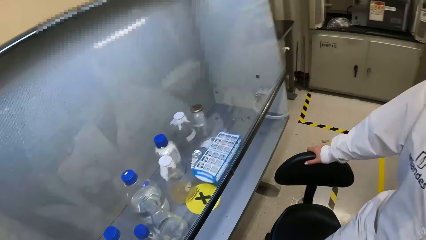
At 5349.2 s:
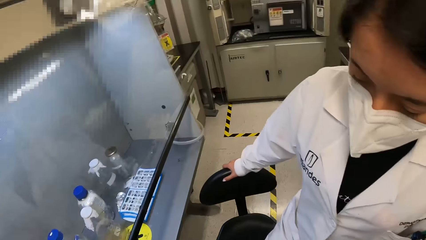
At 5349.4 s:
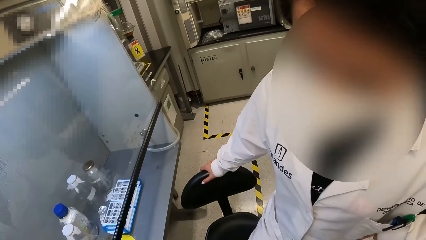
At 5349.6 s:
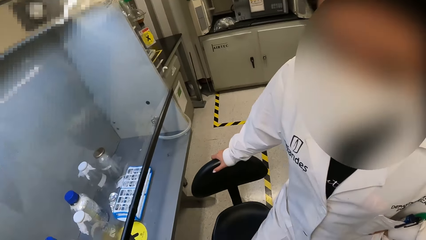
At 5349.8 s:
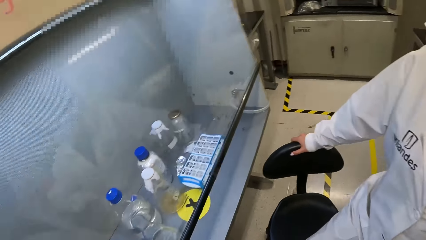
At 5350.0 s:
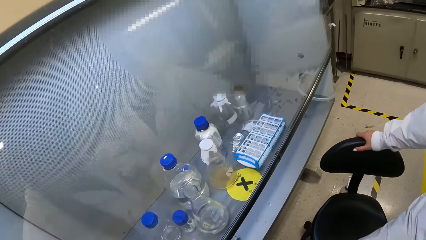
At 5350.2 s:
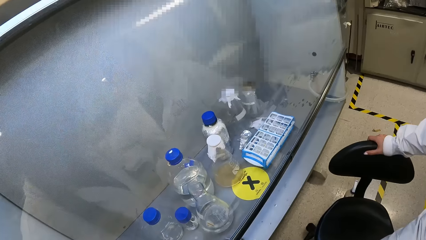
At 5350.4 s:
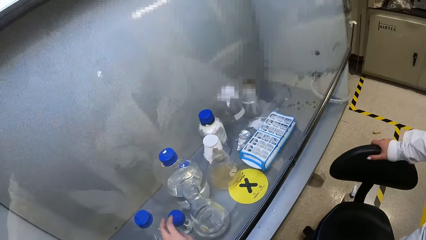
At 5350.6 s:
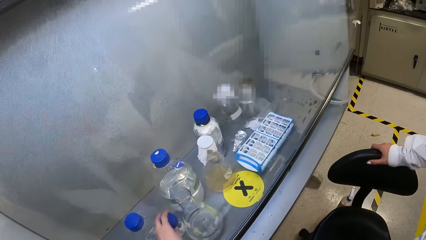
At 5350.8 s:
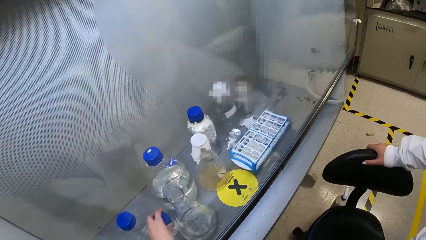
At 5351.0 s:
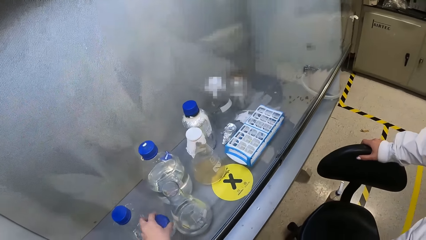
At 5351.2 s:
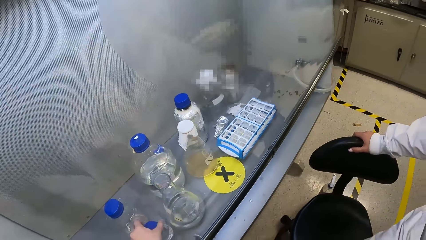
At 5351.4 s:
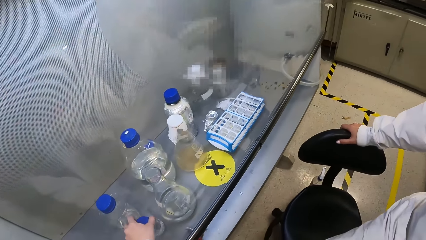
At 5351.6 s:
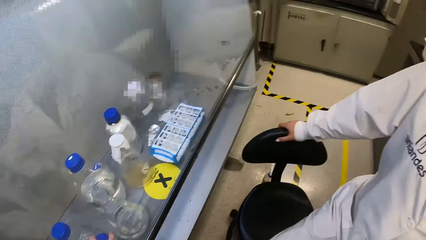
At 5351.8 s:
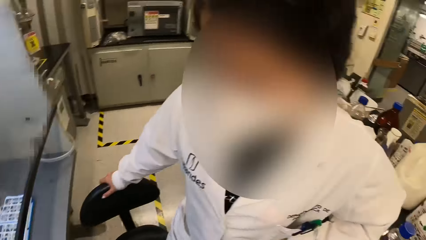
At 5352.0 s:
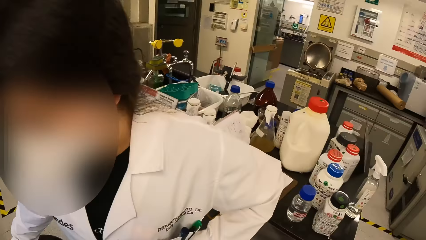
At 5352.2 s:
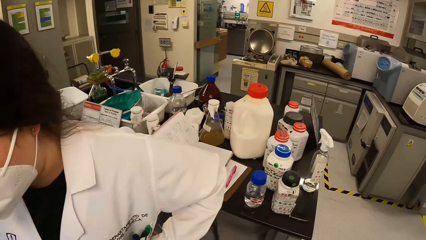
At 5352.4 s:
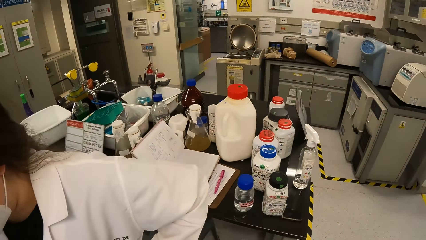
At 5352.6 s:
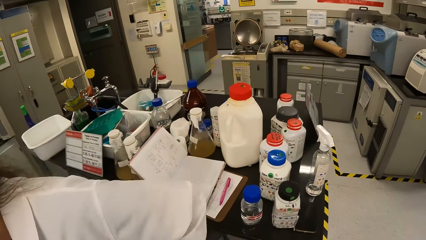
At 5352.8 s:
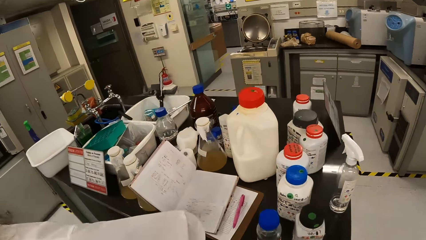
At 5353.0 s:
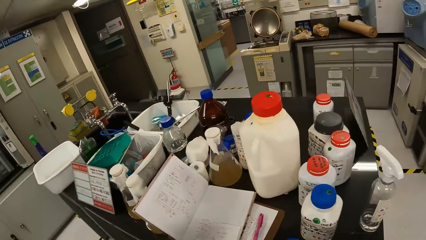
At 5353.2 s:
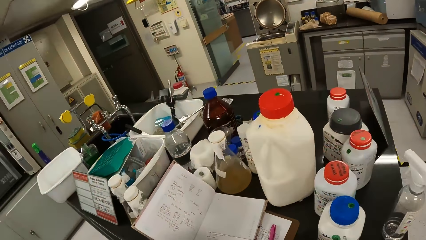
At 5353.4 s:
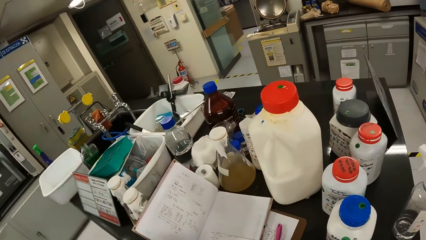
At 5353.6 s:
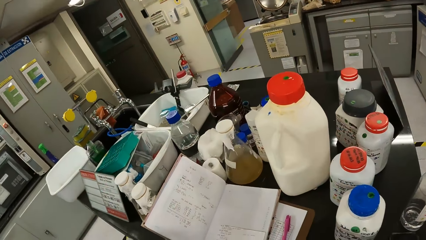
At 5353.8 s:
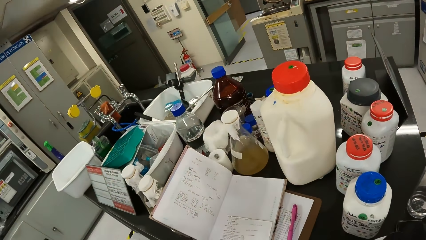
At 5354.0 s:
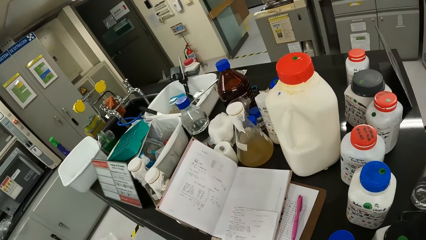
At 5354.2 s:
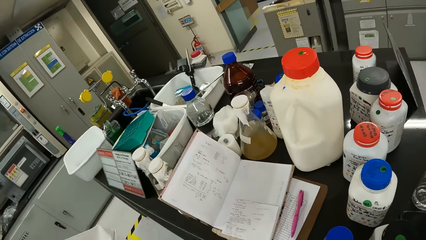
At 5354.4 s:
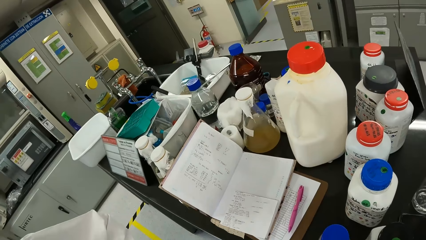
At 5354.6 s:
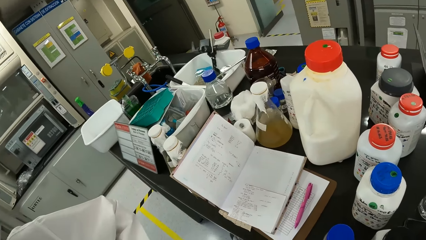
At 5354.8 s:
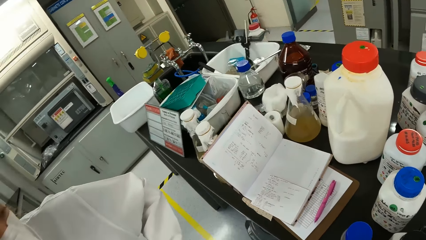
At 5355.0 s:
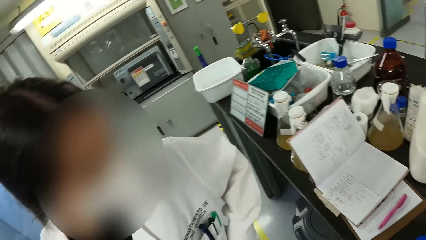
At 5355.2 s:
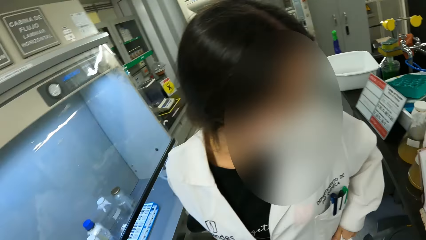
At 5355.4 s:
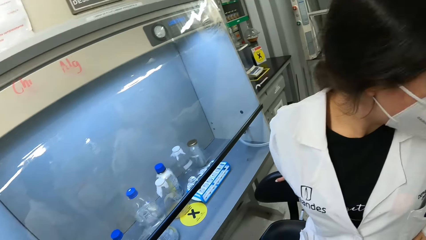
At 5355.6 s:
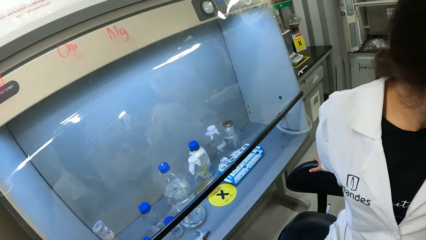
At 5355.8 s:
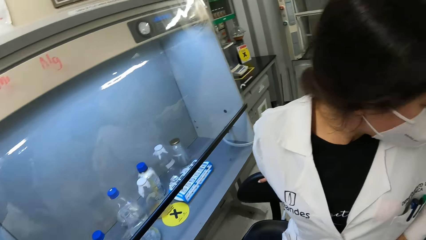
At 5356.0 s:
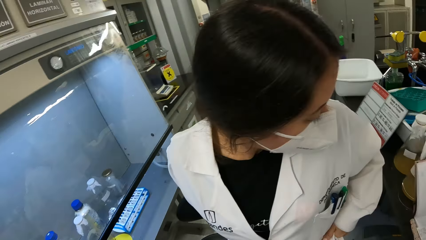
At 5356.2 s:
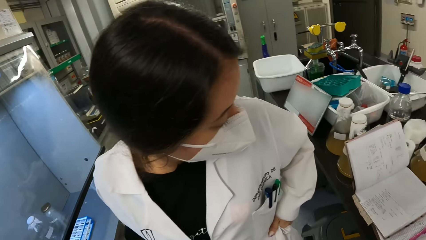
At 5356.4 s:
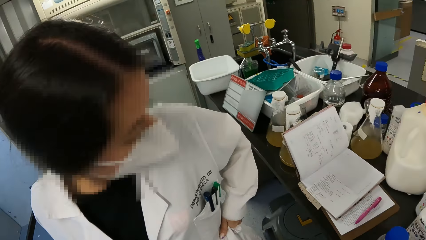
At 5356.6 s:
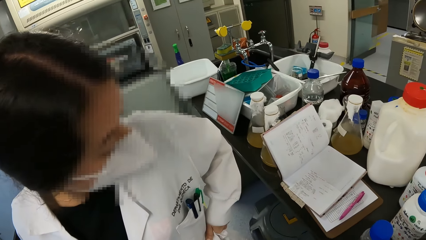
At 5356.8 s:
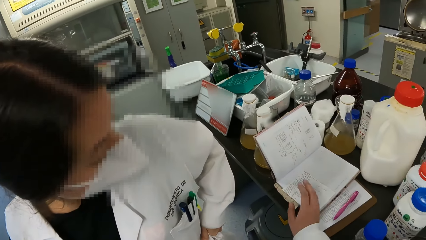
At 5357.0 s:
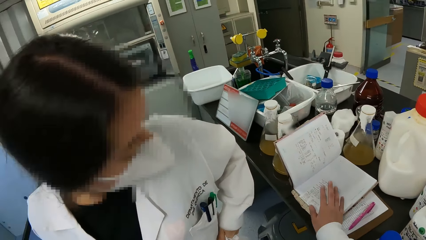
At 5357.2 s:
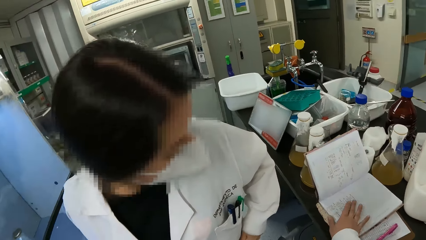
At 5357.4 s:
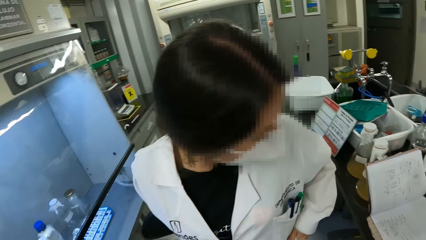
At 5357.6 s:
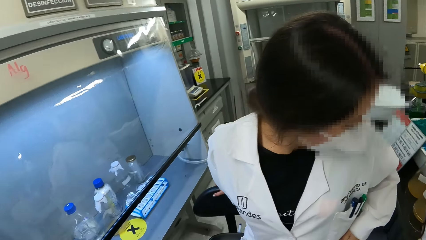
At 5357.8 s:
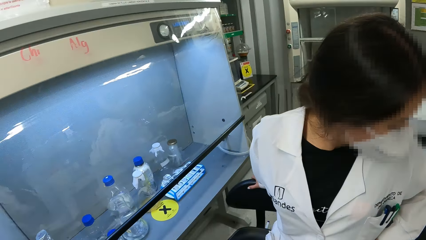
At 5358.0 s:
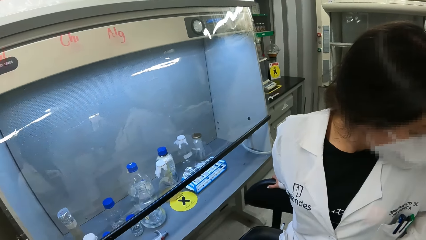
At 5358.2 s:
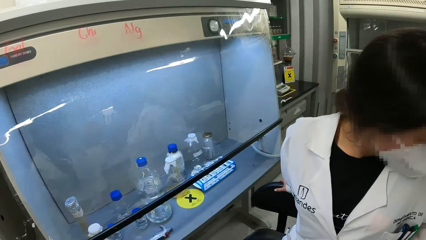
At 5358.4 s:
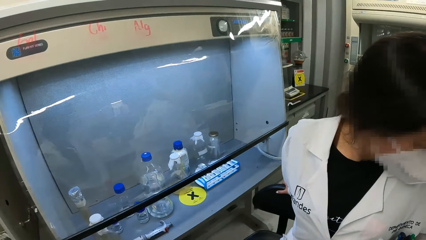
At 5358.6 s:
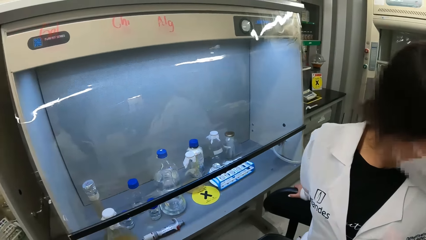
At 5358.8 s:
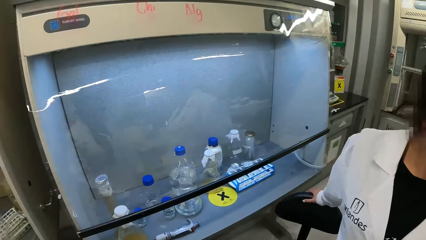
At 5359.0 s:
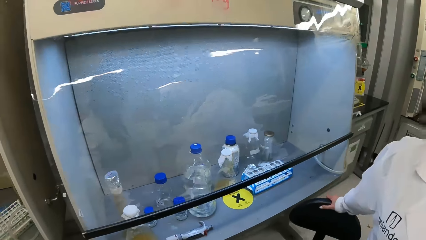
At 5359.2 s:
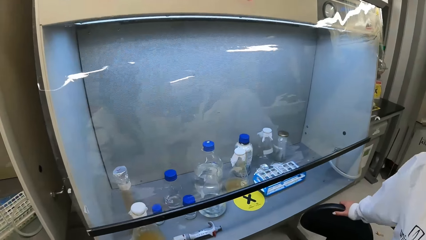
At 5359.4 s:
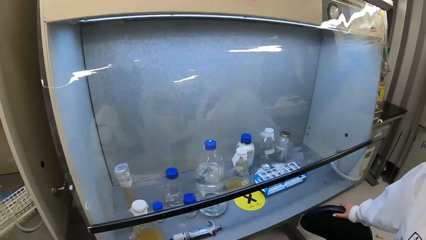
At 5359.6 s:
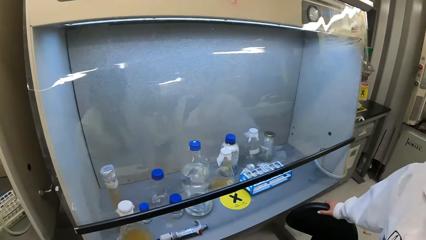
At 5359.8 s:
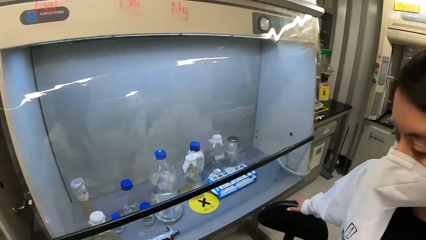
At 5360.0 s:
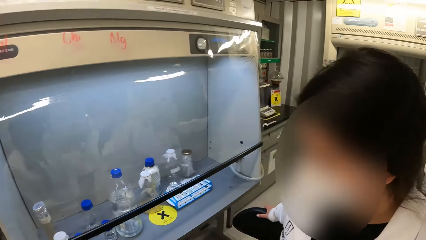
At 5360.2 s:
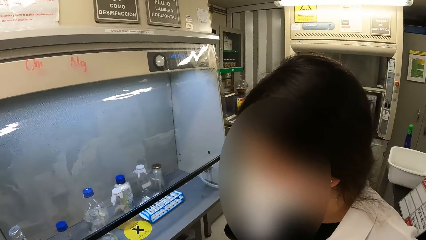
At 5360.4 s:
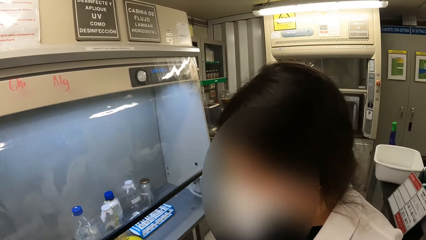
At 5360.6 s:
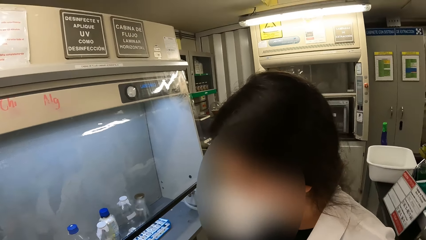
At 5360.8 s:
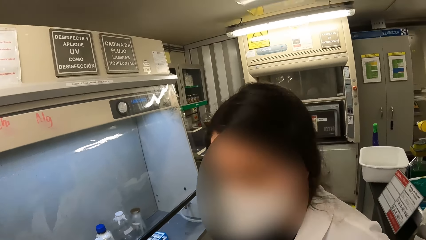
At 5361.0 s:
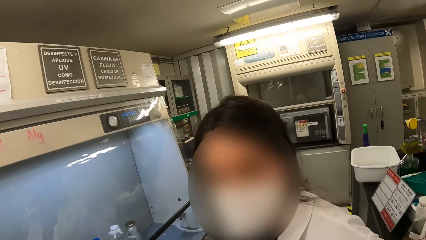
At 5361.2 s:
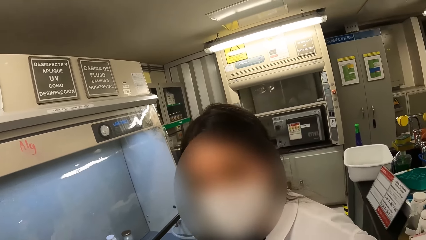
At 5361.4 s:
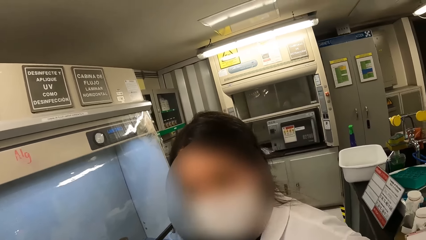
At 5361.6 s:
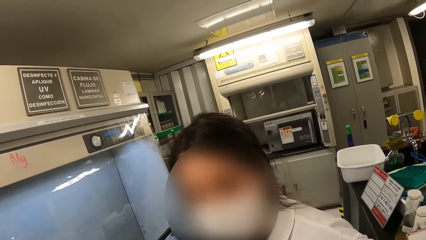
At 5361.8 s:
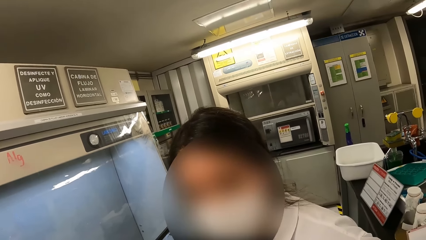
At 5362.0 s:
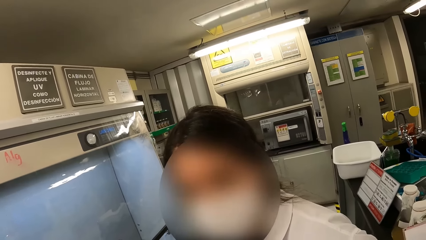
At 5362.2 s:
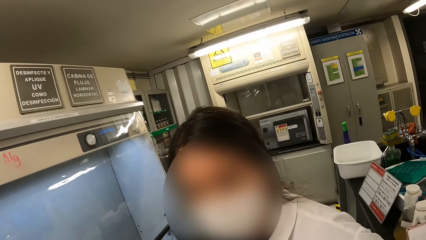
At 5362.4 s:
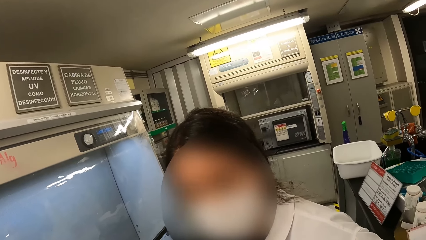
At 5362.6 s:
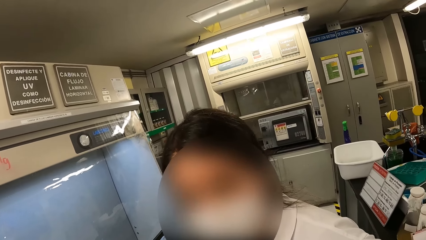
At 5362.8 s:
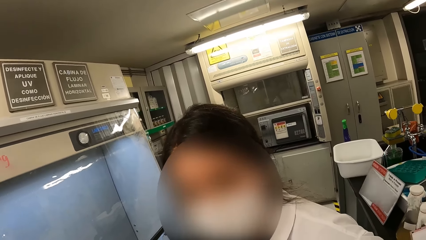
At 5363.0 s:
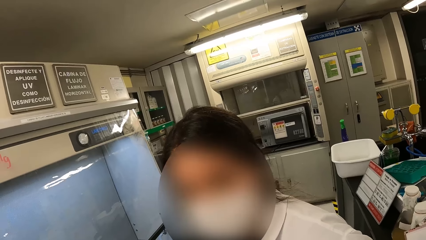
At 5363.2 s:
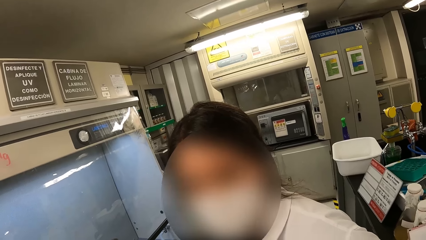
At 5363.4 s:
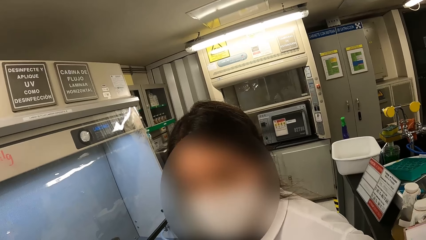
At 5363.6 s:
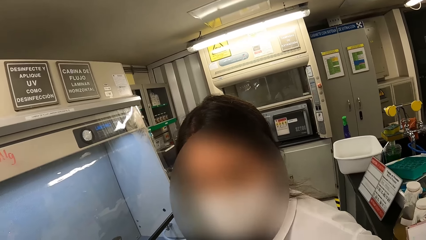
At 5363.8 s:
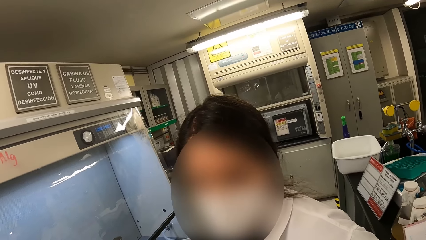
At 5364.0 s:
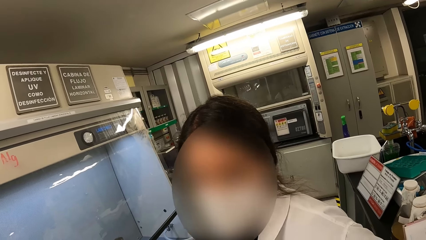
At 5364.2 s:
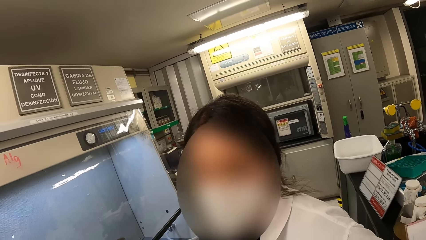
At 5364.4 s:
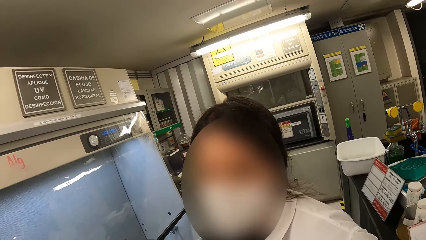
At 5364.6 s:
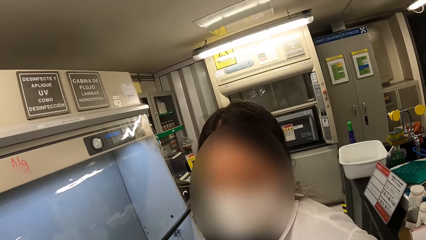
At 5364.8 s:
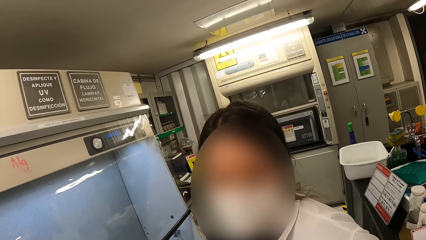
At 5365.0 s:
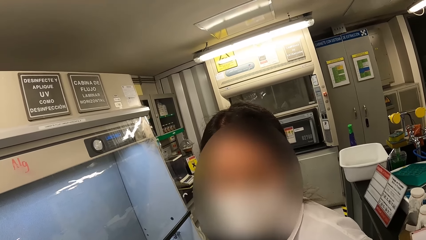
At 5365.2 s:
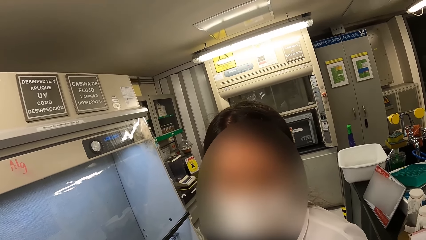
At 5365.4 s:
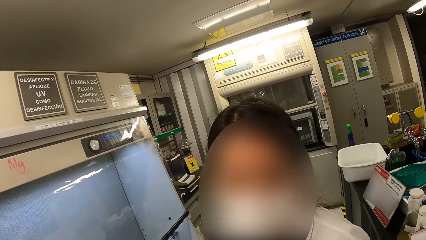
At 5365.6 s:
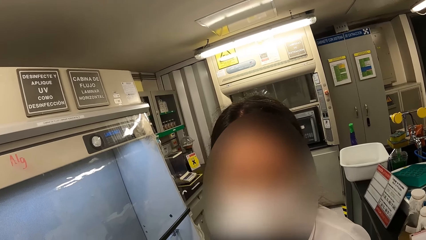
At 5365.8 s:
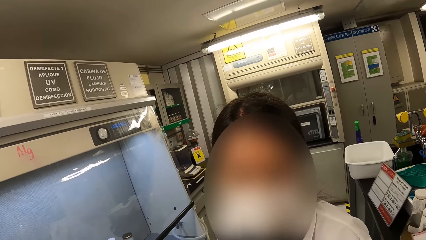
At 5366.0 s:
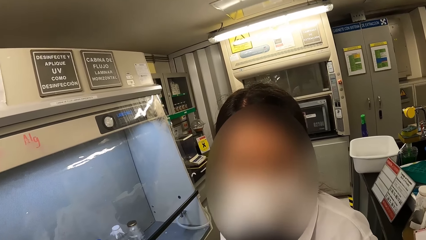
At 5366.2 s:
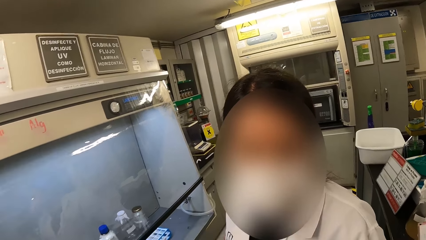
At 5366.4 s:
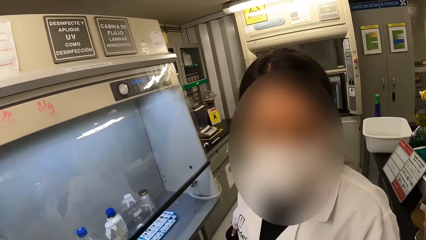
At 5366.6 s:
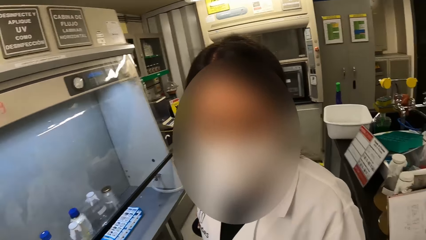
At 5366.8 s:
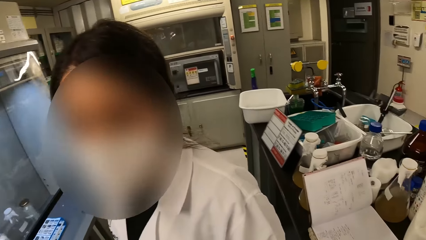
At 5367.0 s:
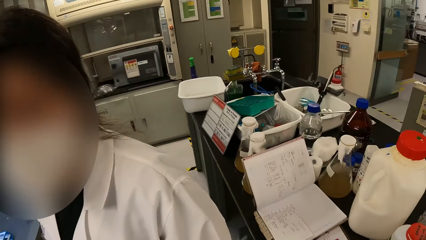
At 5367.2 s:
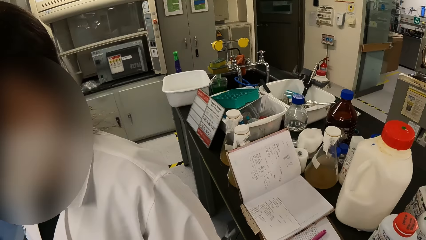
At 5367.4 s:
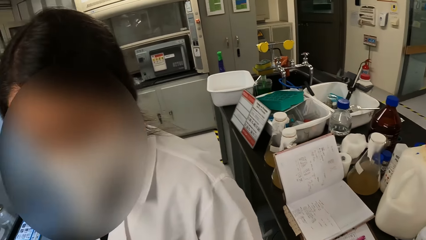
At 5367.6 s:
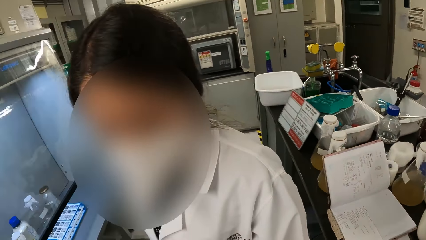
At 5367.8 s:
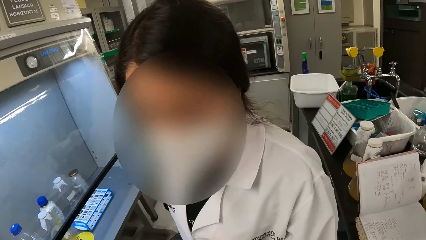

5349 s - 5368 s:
The lady puts a hand on the chair. The camera wearer touches a jar. They look at a book. They touch the book. They look at the laminar flow cabinet. They look at the lady.
